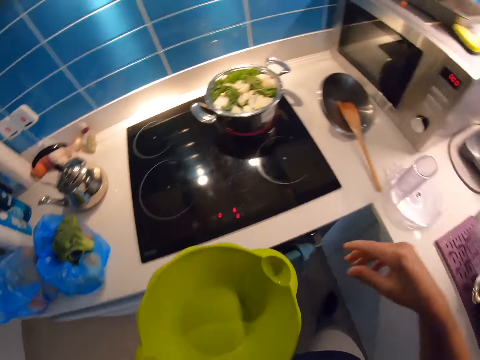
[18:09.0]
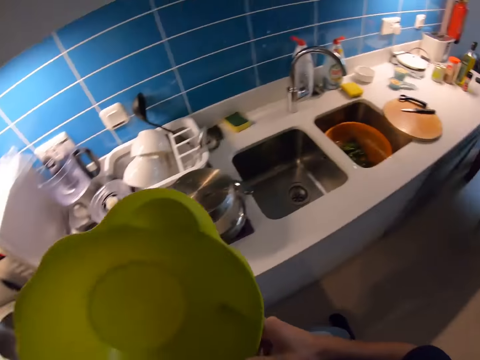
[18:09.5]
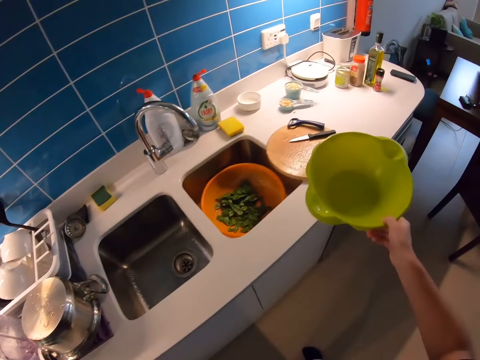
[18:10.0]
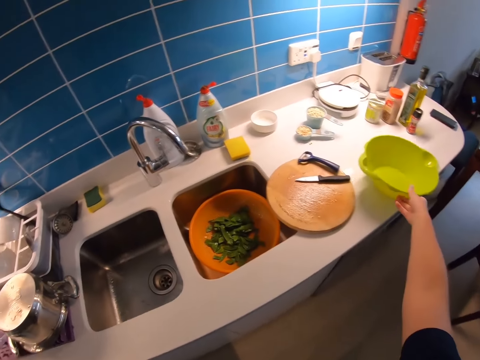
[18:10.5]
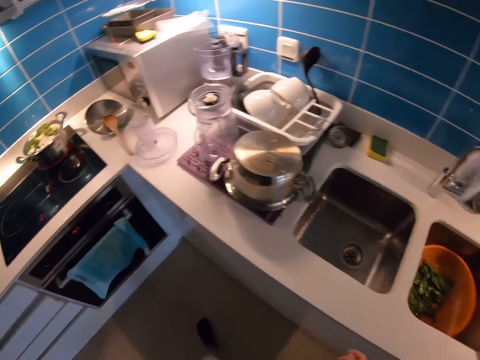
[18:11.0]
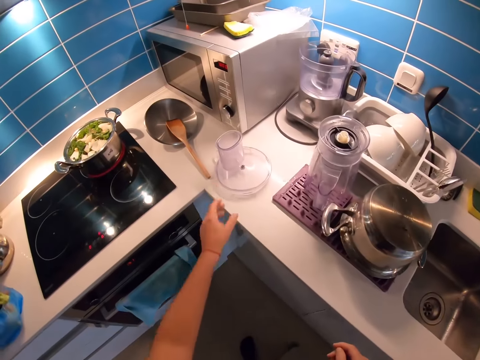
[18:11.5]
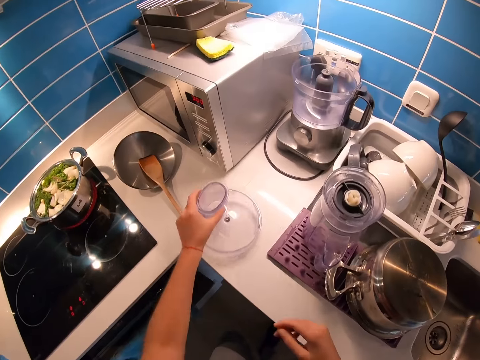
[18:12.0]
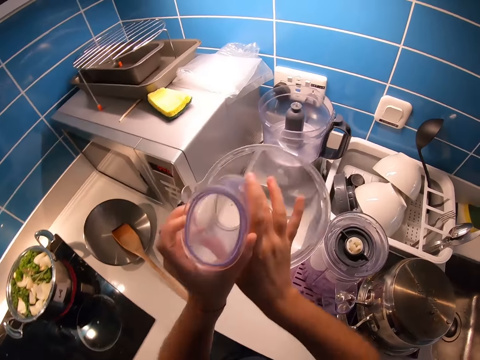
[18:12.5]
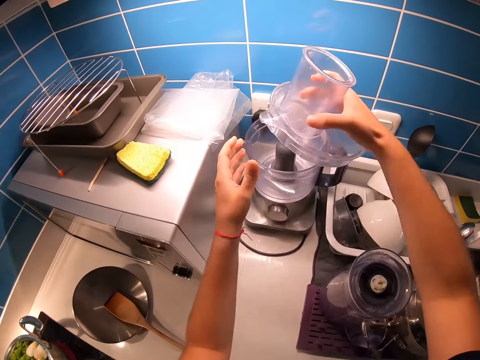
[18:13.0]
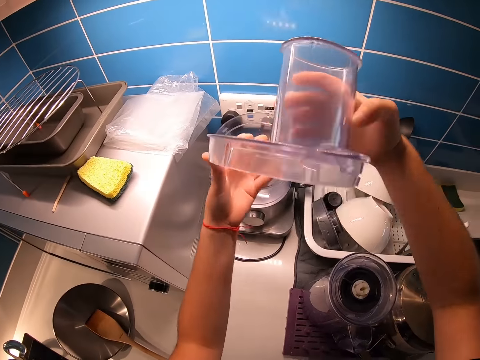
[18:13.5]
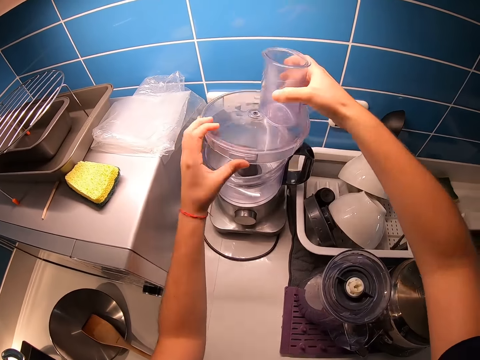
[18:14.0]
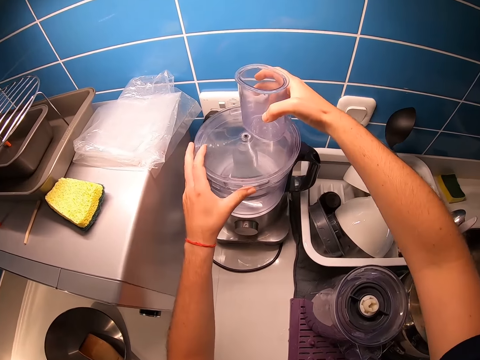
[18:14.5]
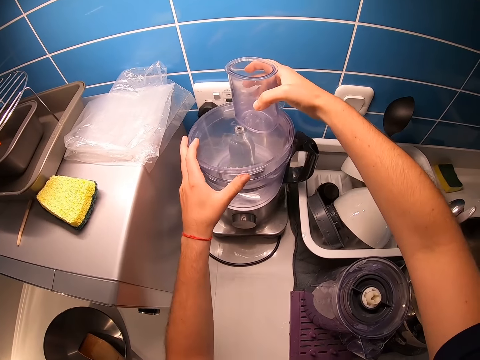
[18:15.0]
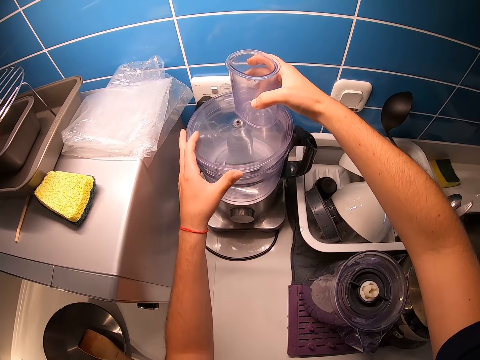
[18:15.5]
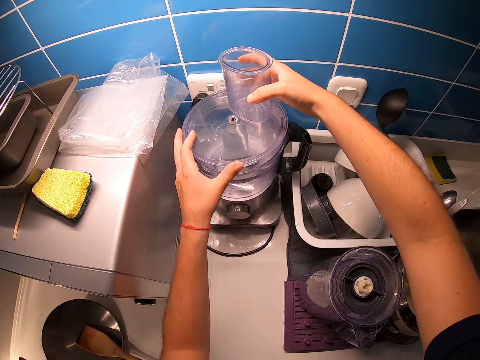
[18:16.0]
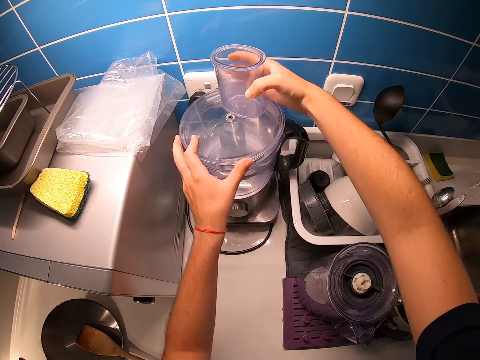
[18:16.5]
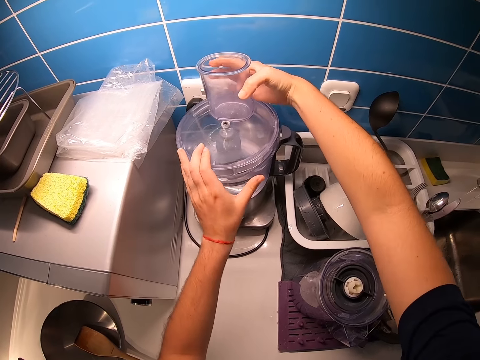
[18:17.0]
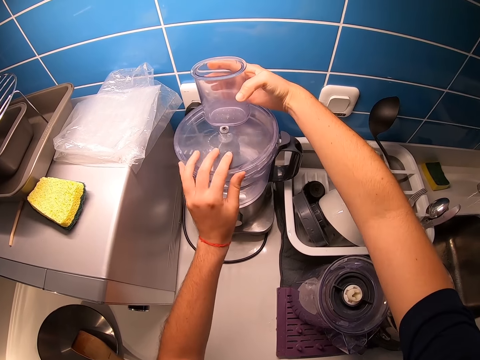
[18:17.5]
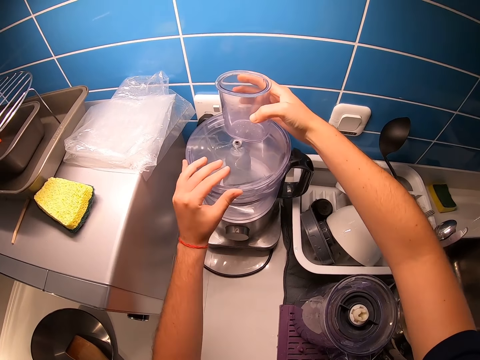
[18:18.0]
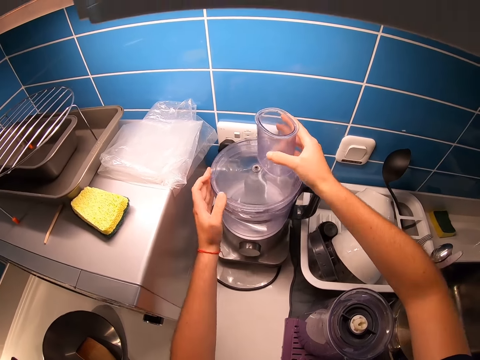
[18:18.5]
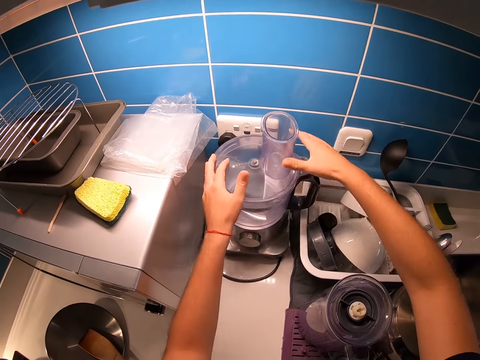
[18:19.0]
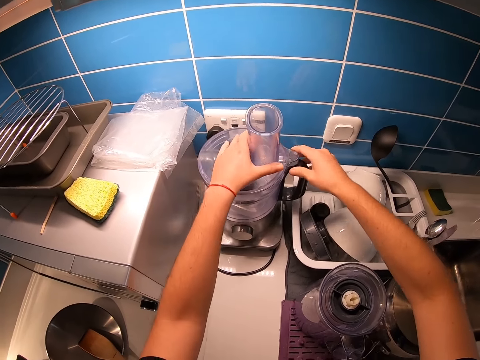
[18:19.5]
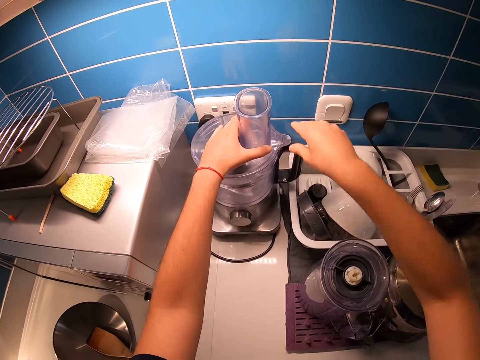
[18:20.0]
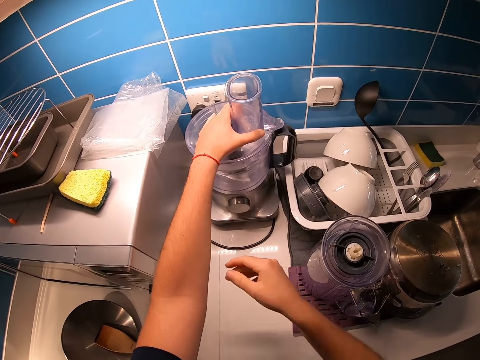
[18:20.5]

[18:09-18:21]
The camera wearer passes the mixing bowl from his left hand to his right hand. He drops the mixing bowl on the kitchen countertop with his right hand. He picks the blender lid on the kitchen countertop with his left hand. He passes the blender lid from his left hand to his right hand. He fixes the blender lid. He closes the lid.

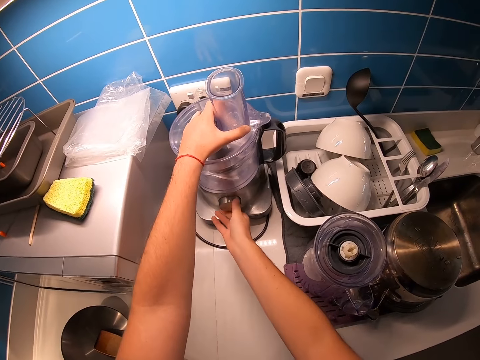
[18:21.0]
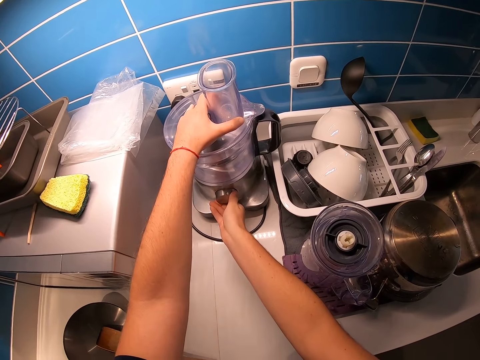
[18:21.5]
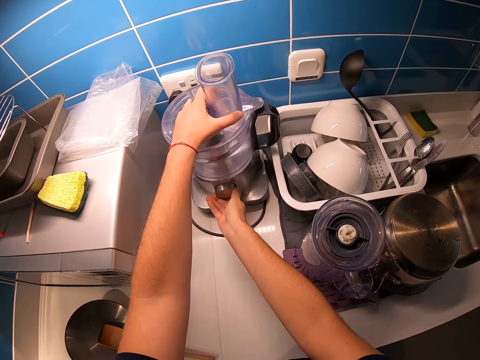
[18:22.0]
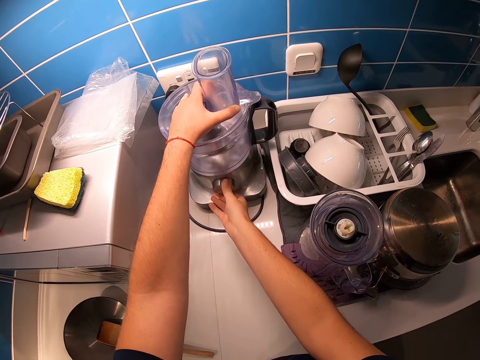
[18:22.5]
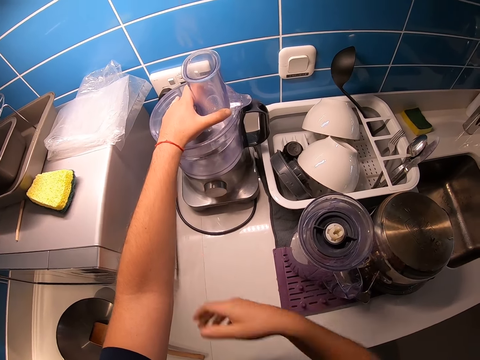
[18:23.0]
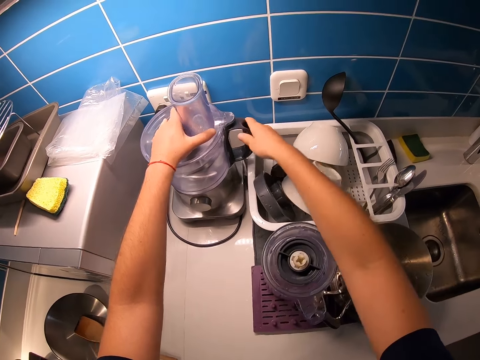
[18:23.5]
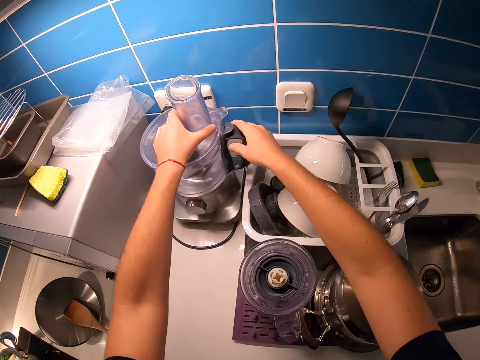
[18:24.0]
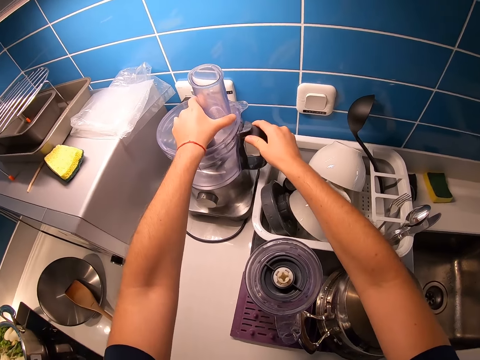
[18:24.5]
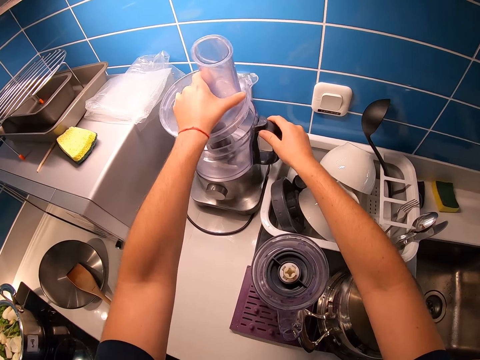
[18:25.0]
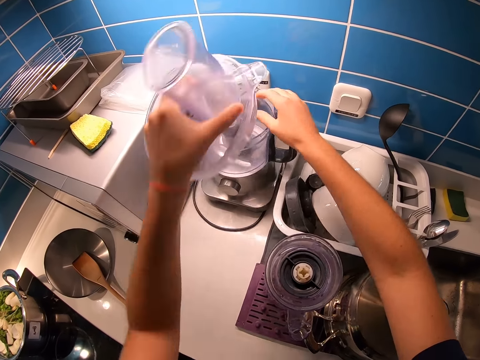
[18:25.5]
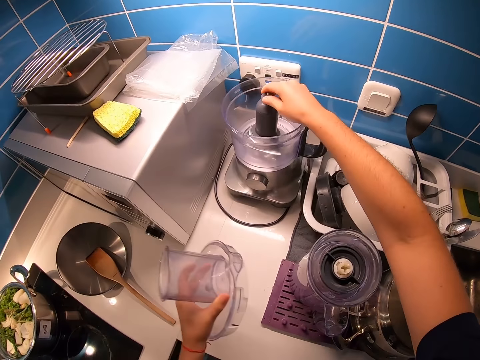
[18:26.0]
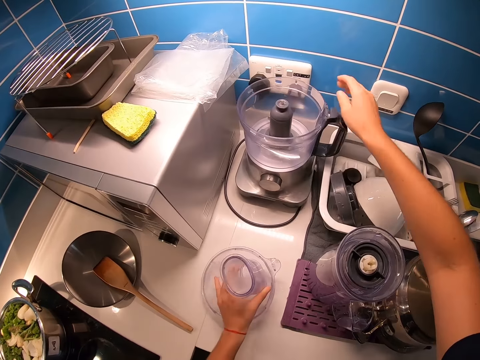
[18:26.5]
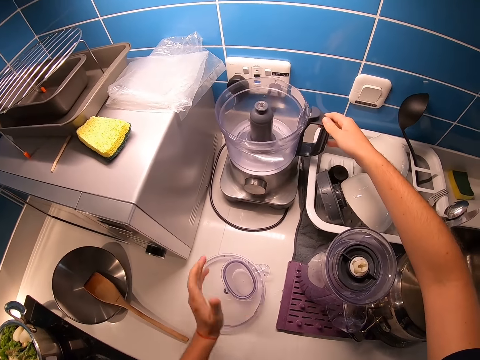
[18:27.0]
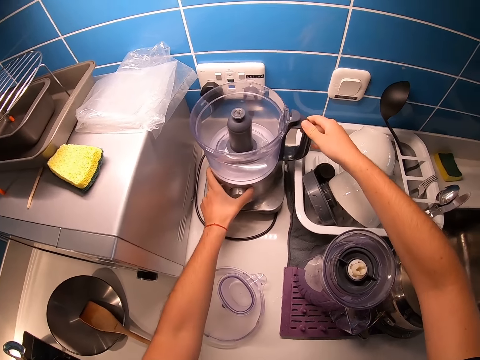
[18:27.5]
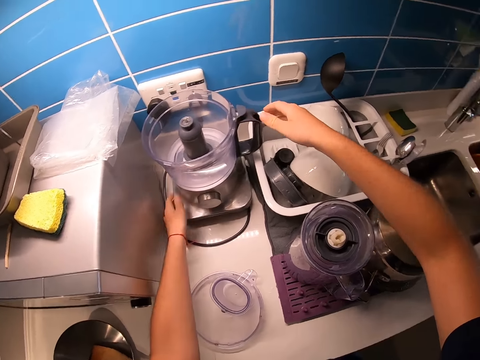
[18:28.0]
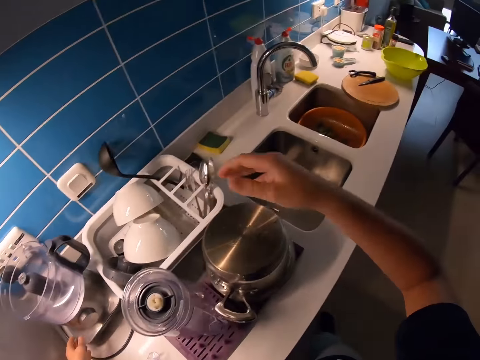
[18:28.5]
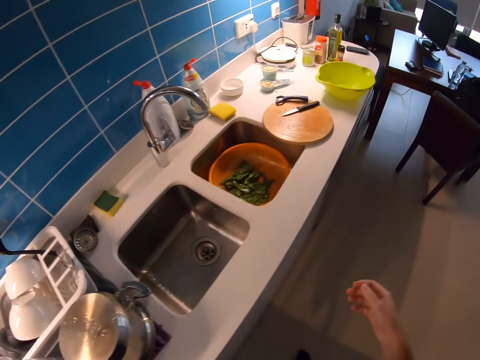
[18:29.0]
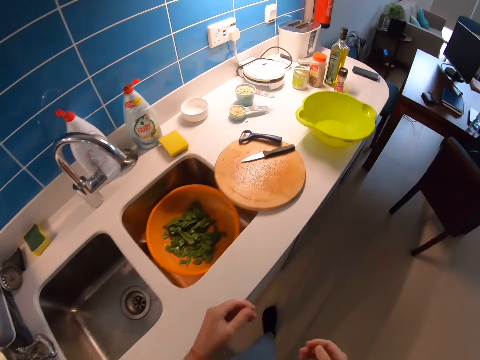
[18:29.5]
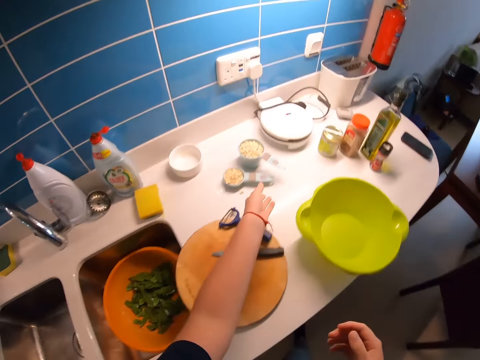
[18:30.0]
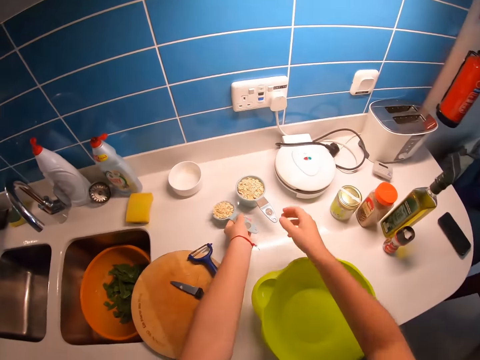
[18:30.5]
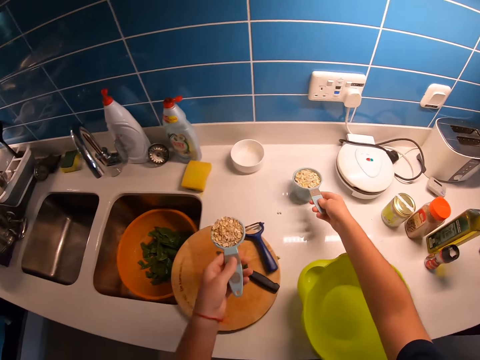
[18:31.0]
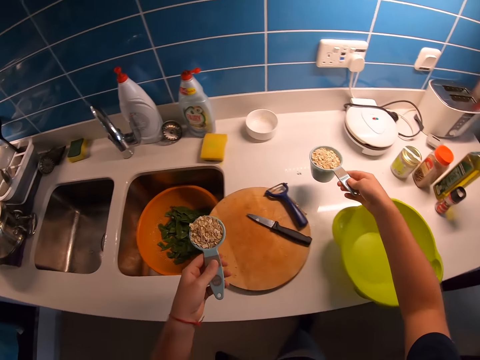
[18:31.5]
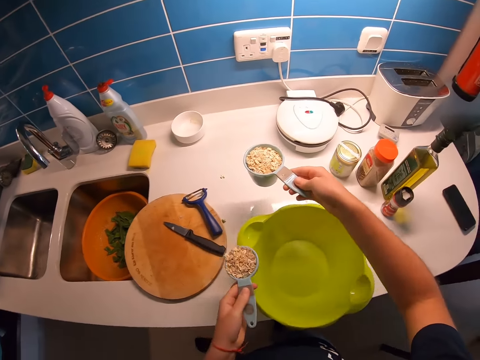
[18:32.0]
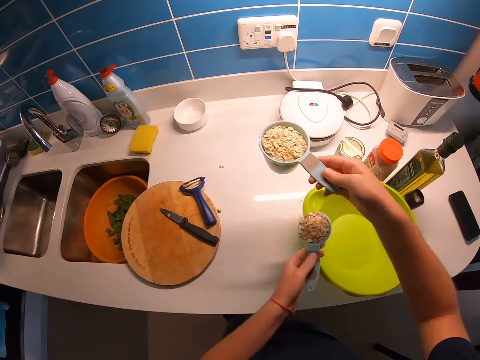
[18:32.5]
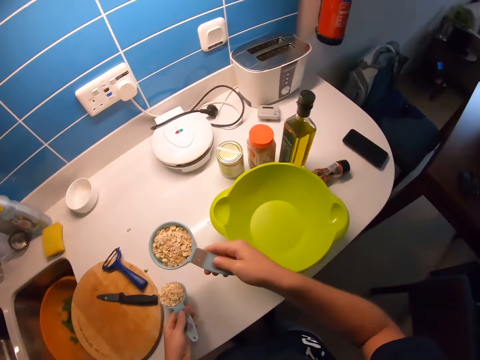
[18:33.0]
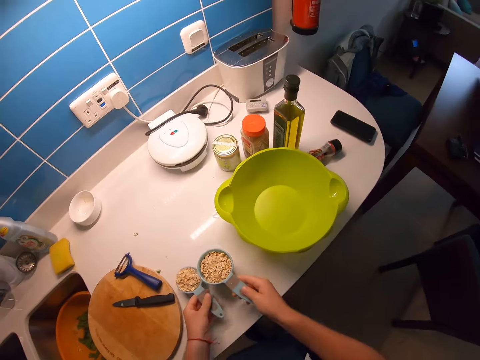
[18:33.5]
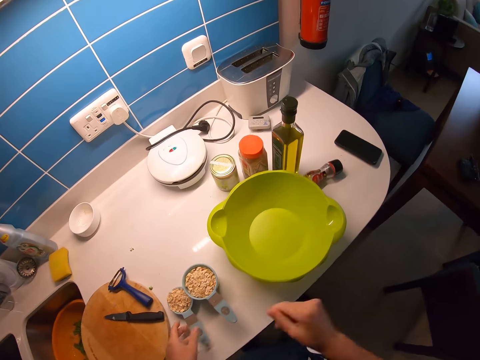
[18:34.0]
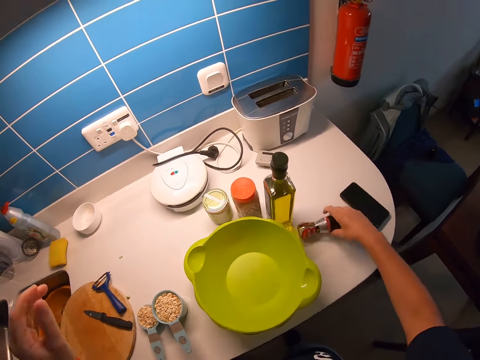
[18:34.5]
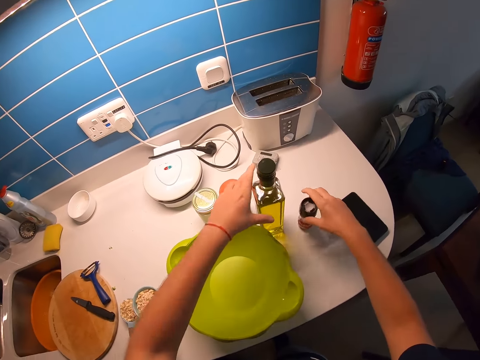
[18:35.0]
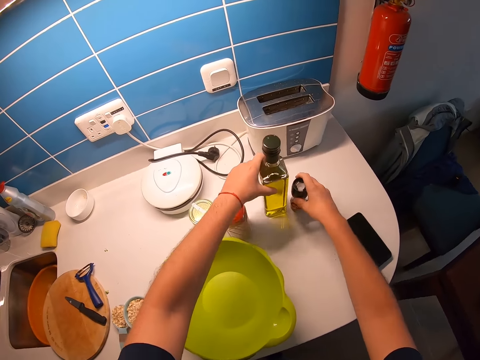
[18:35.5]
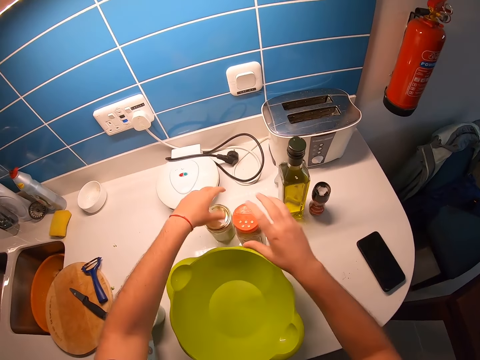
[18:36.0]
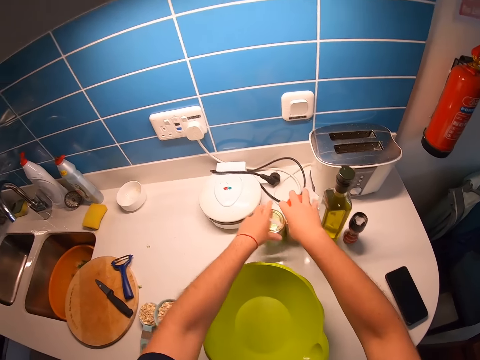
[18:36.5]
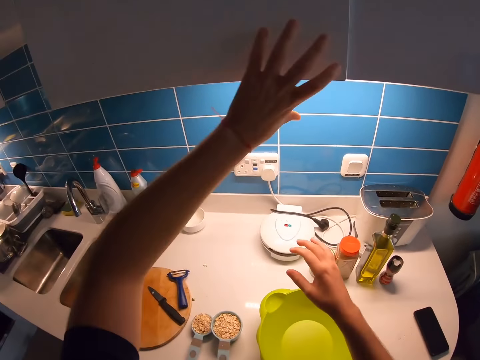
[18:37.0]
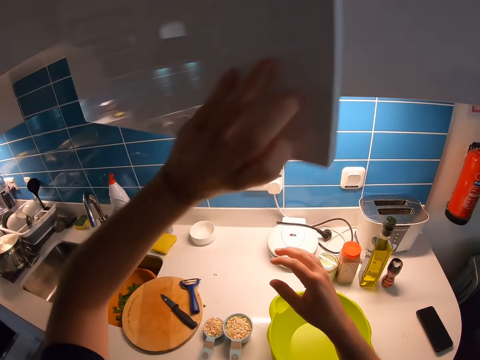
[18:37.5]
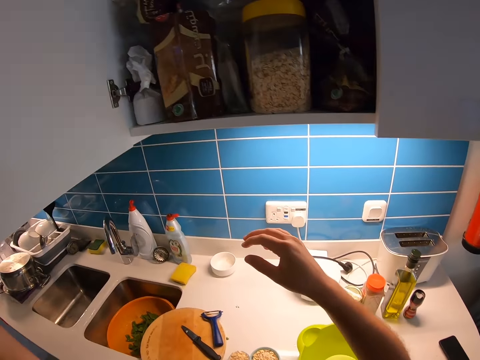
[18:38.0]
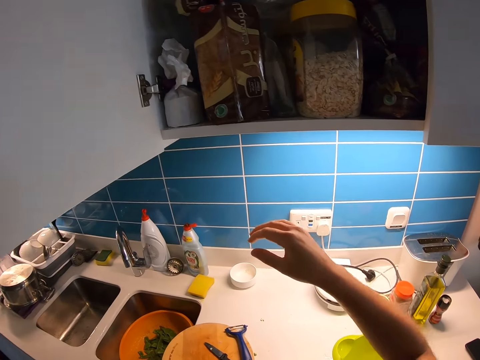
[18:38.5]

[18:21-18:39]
The camera wearer turns the knob on the motor. They hold the handle and open the jug. They touch the blender blade. They hold the knife, hold the handle, put a hand on the motor and tighten the jug. They move from the blender. They walk in the kitchen. They pick up cups with something on the counter. They move the mixing bowl on the table. They place the cups on the counter. They hold a spice on the counter. They arrange the bottle of ingredients on the table. They push the bottle of oil, push the spice and push tins on the counter. They open a cabinet.
